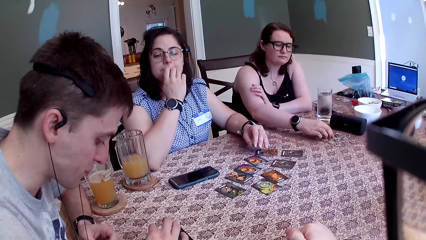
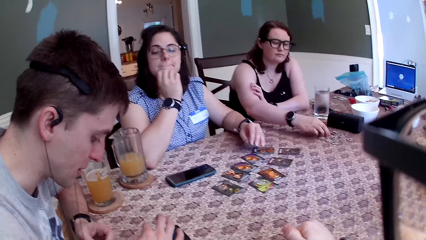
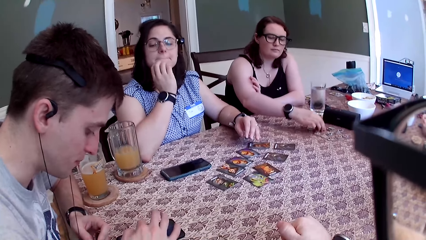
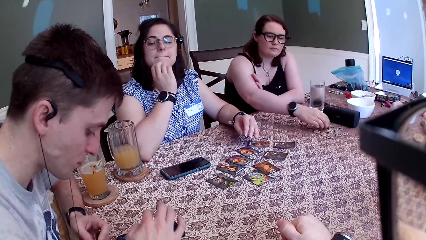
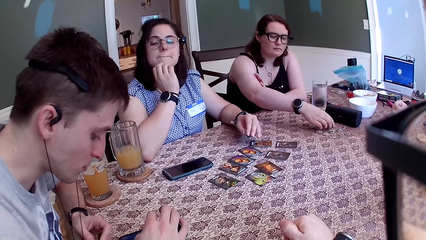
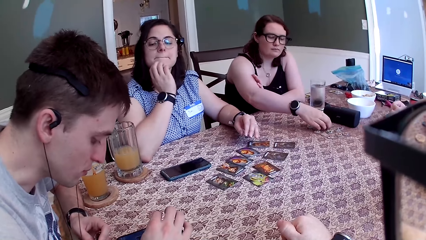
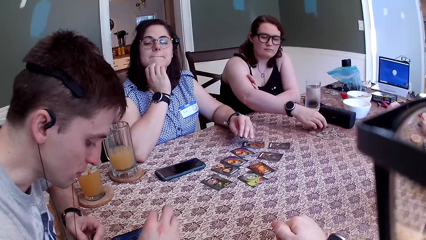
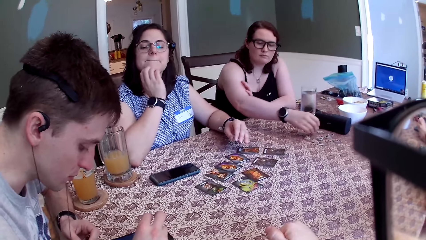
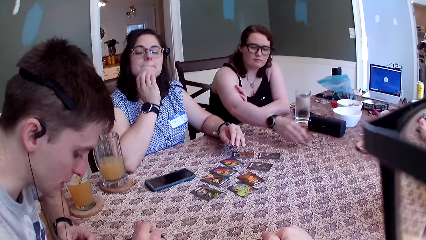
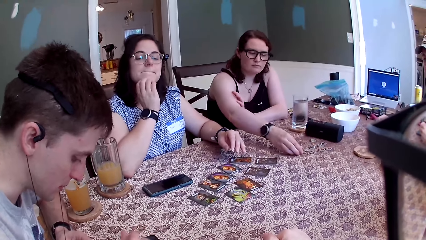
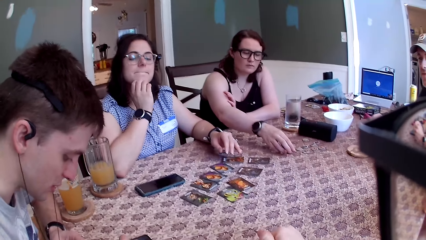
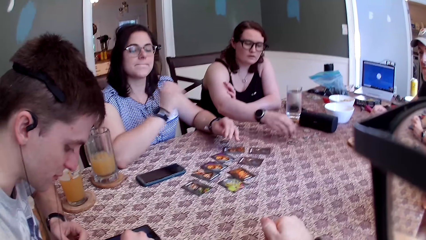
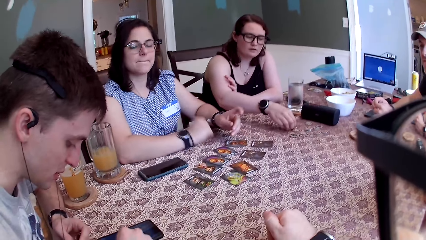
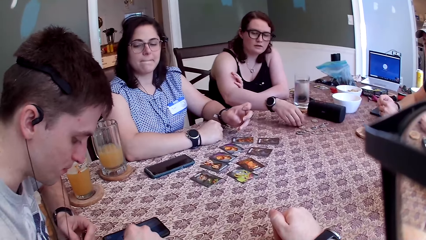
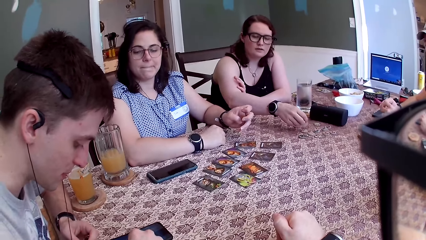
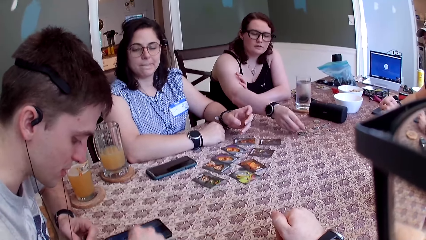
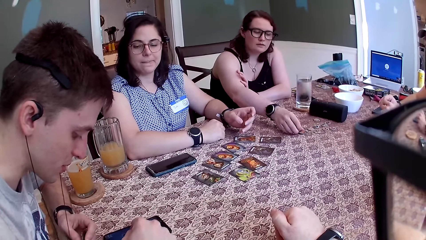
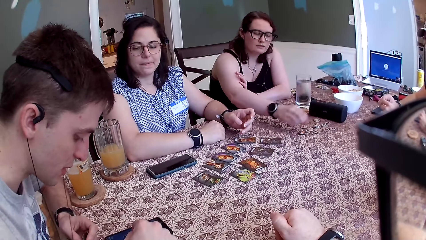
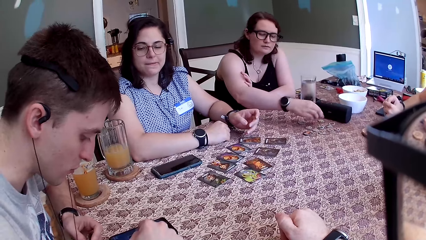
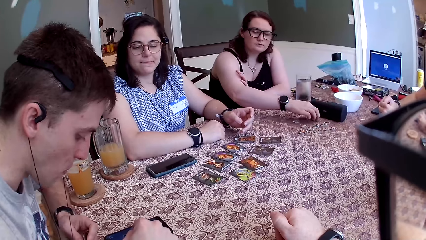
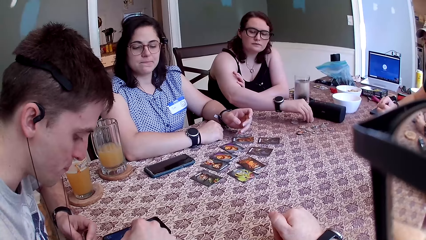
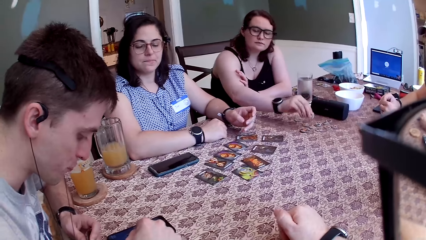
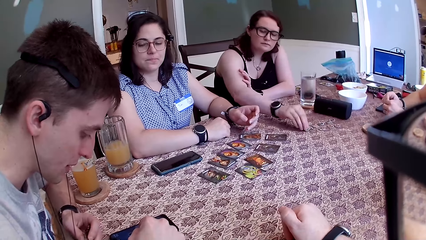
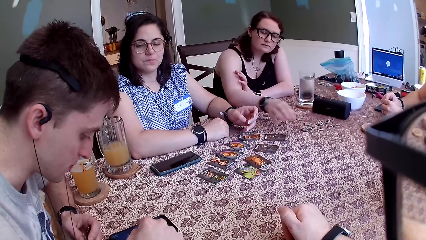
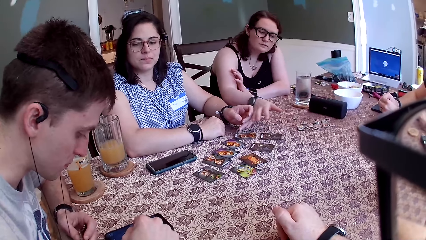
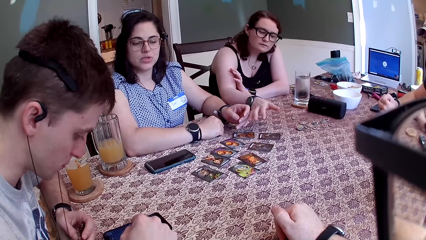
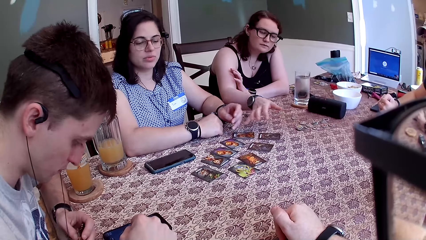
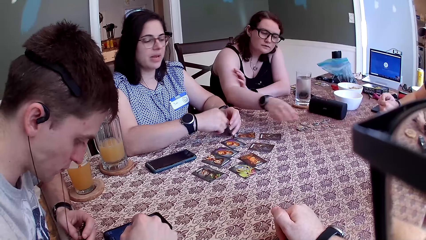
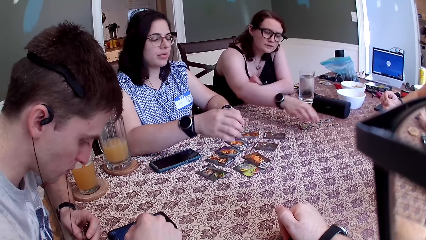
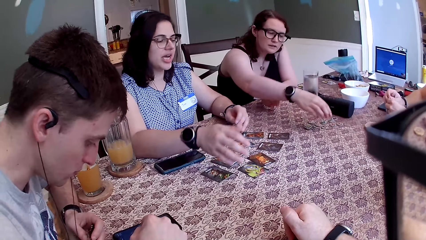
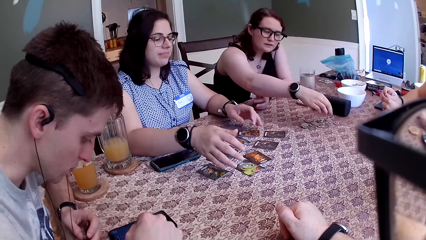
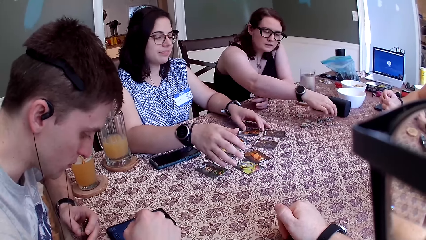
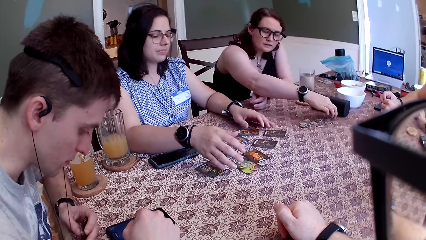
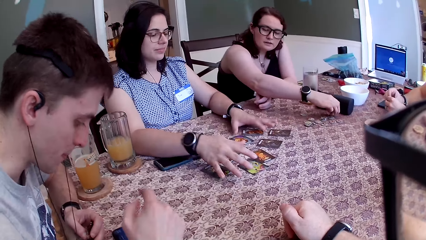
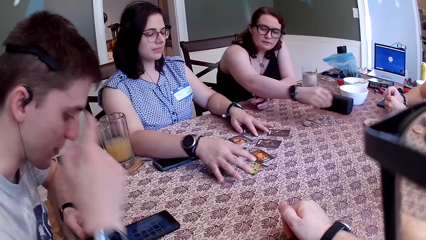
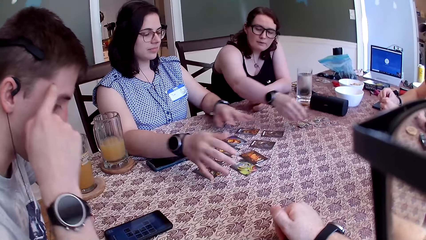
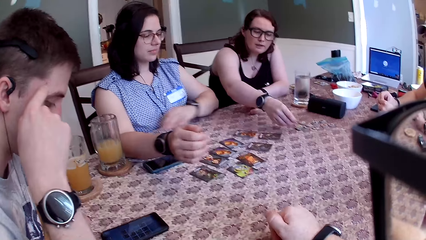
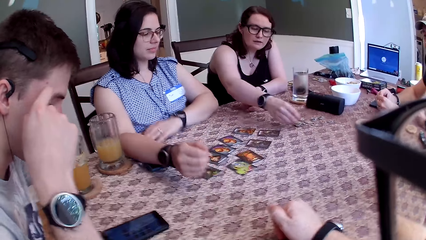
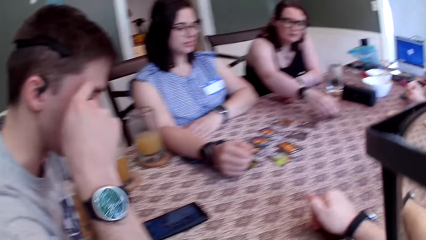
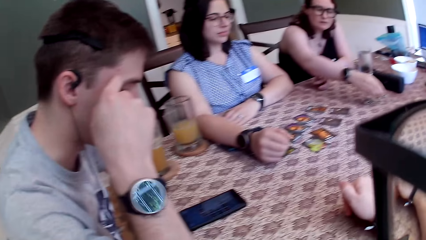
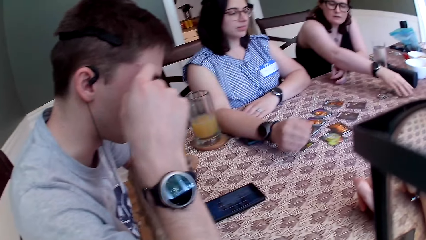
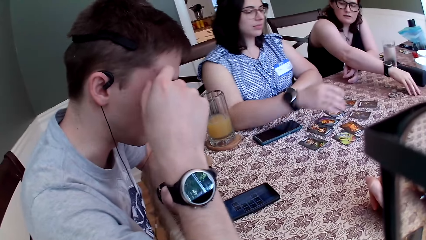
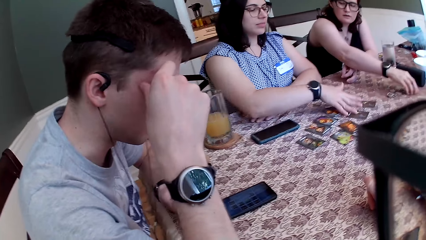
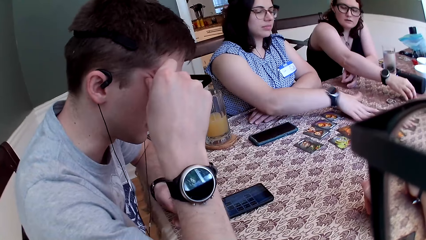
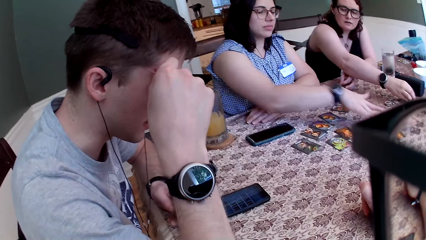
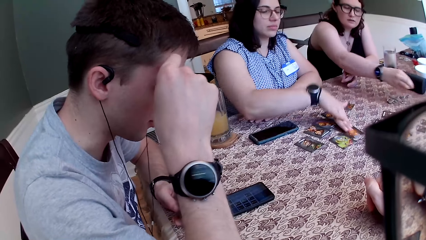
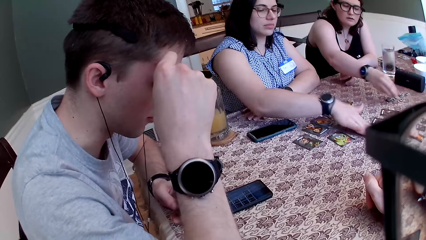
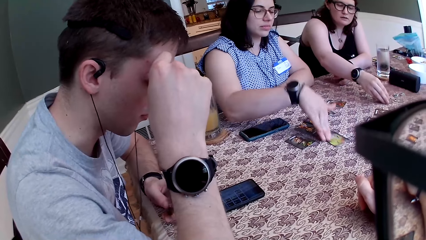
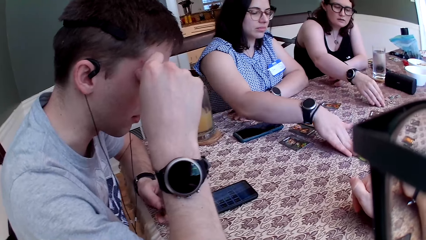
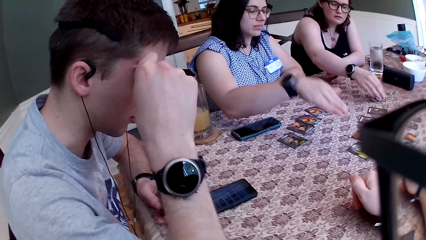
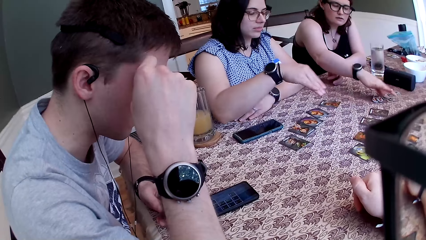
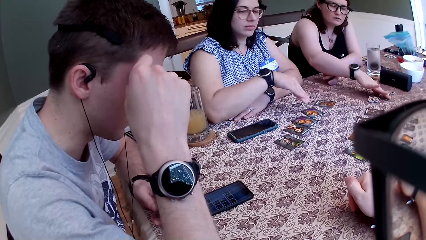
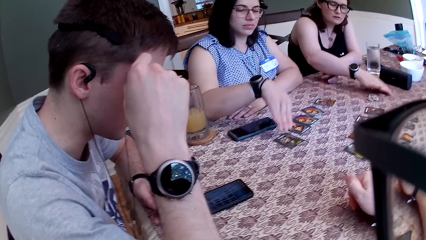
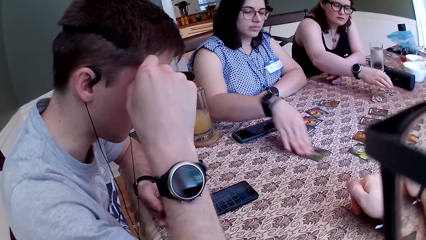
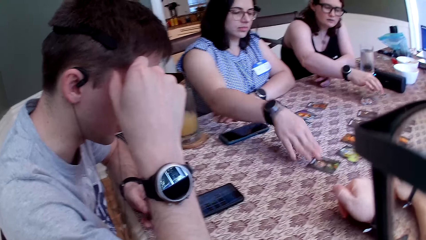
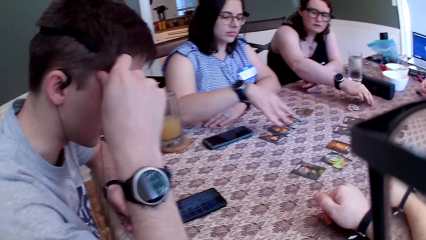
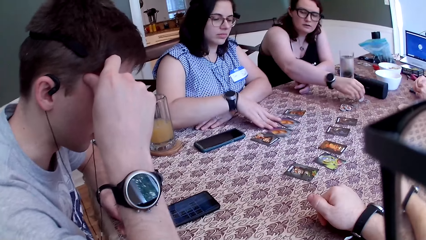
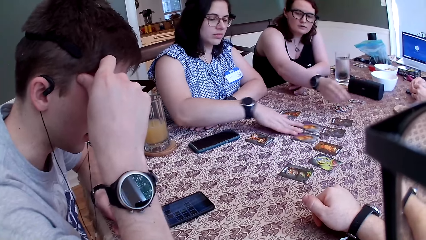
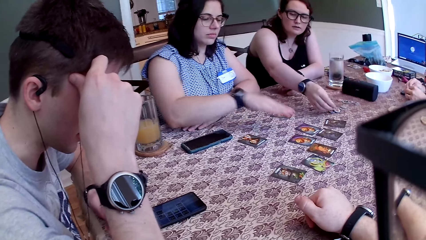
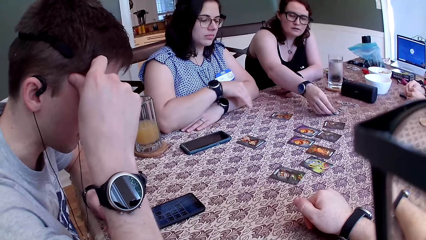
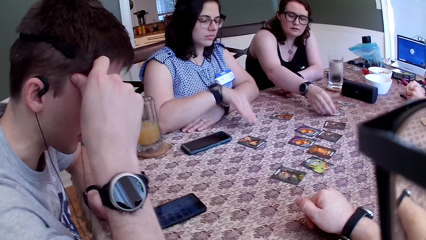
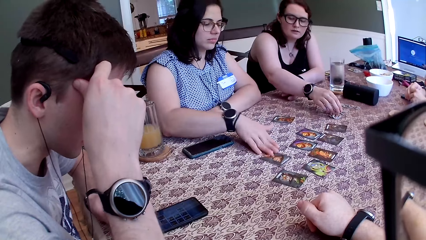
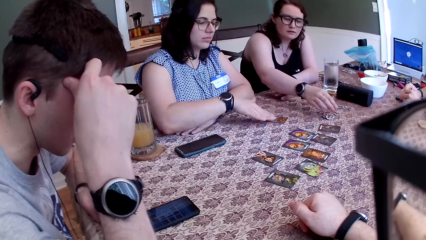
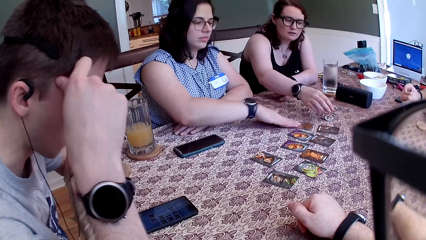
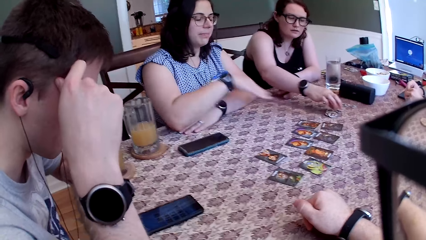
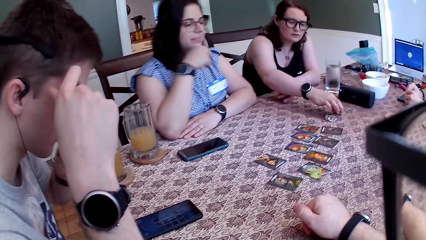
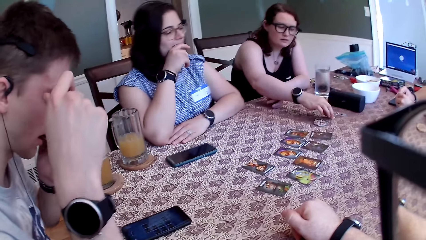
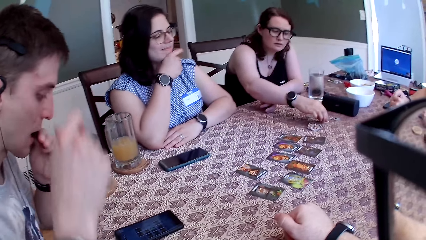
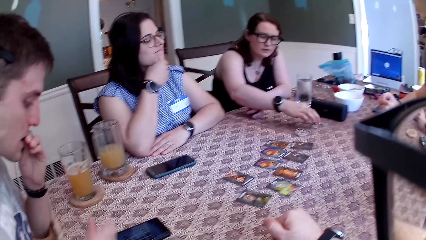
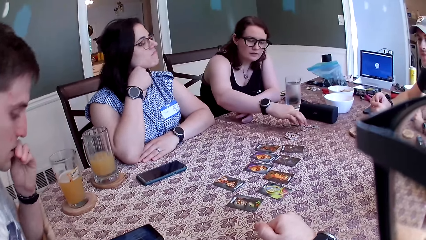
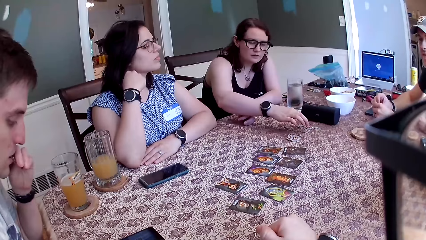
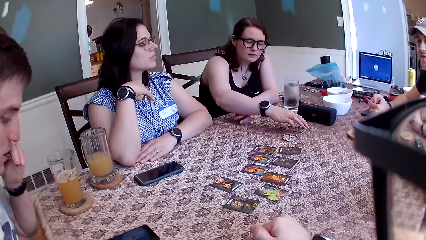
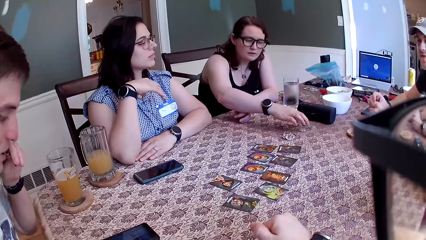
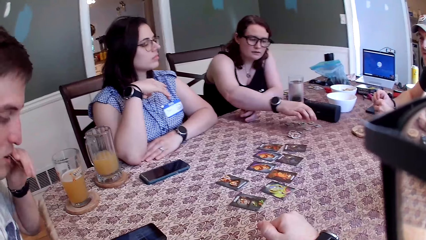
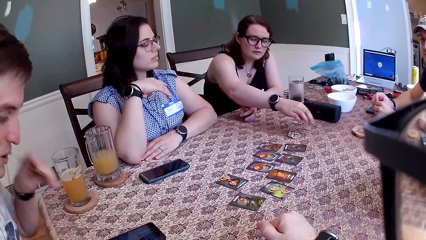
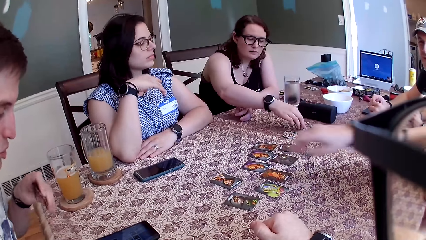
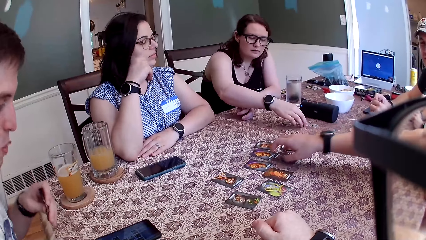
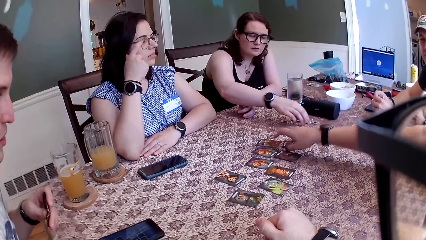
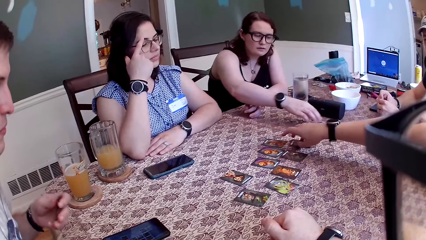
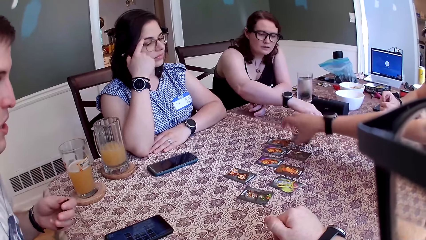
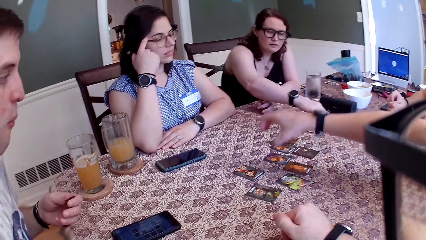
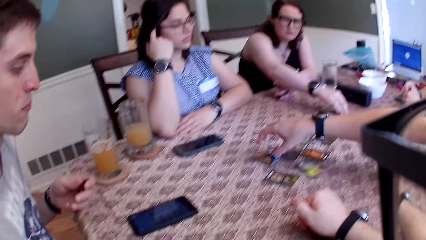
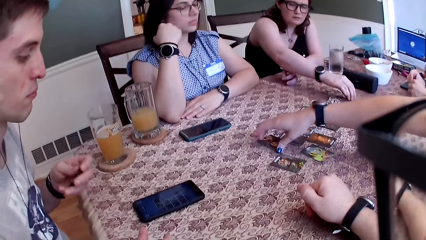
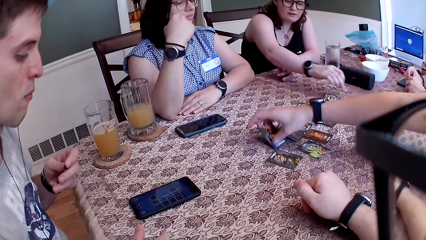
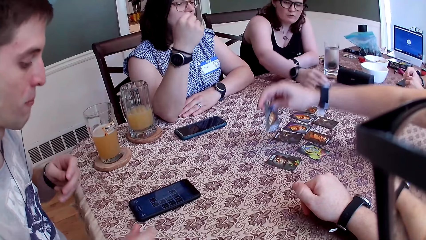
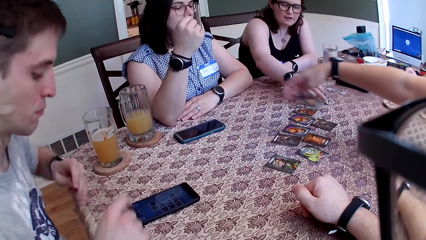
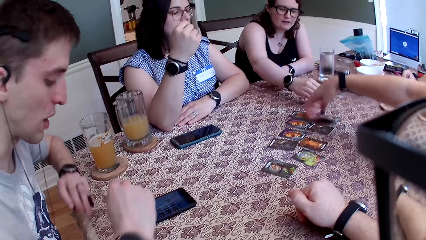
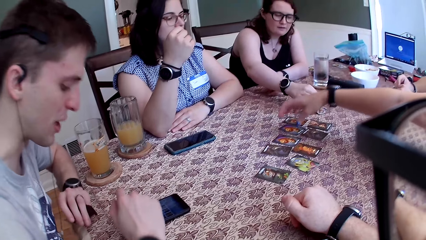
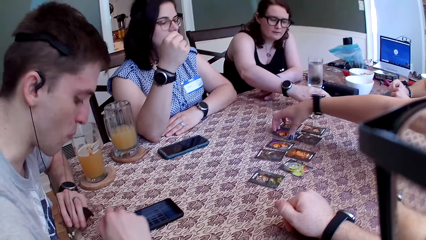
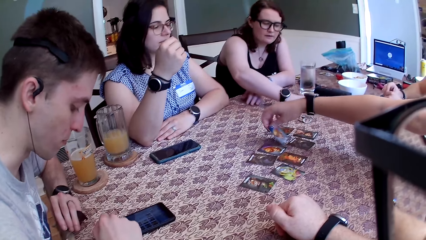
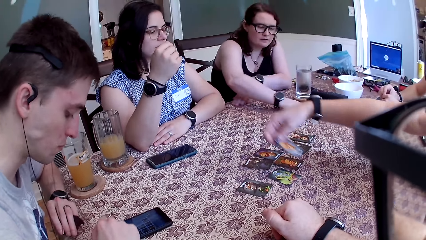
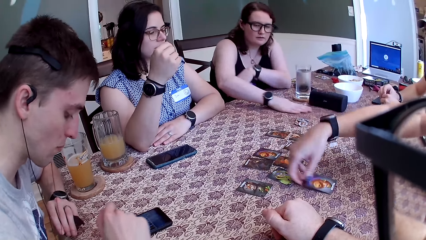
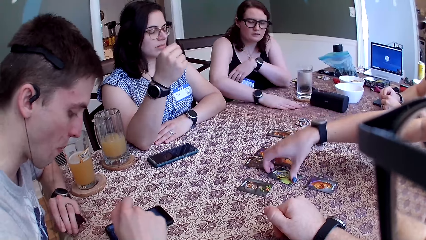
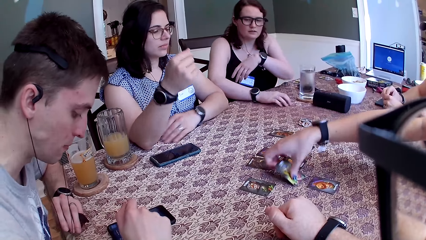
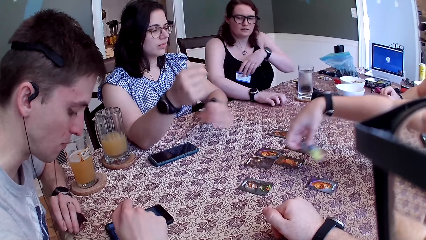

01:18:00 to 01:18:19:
A woman arranges some coins on the table with her right hand. A man taps a phone on the table with his right hand. Another woman places her left hand on the table. The second woman speaks to a group of people on the table. The man speaks to a group of people on the table. The second woman pushes forward some cards on the table with her right hand. The man puts the cookies in his mouth with his left hand. A third woman exchanges some cards on the table with her right hand. The first woman speaks to the man.
